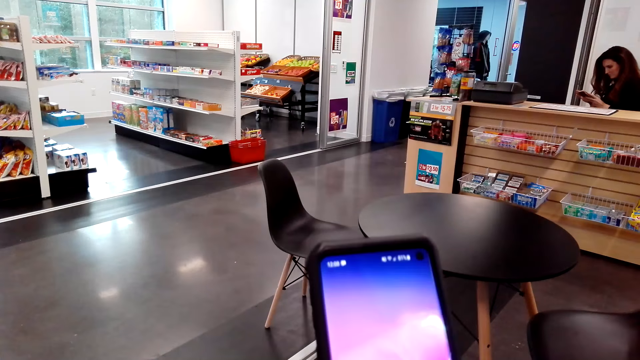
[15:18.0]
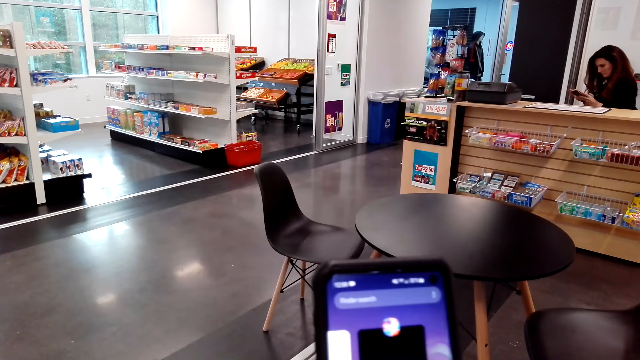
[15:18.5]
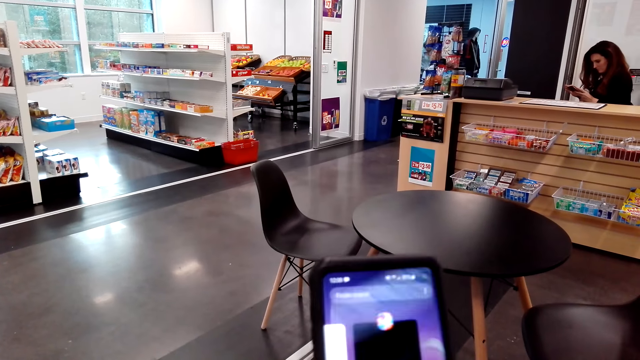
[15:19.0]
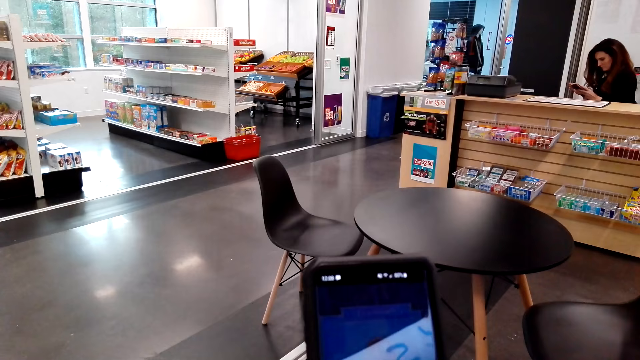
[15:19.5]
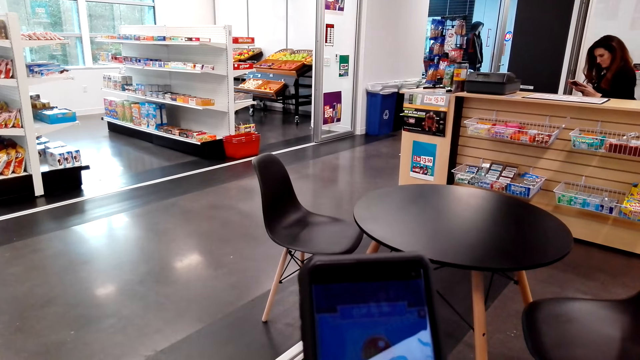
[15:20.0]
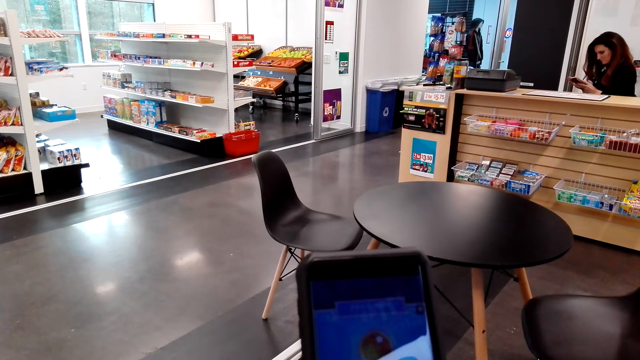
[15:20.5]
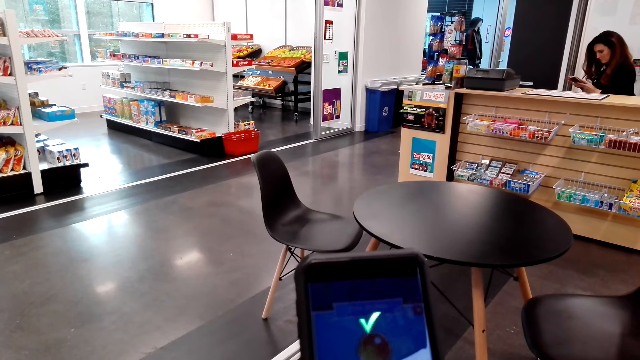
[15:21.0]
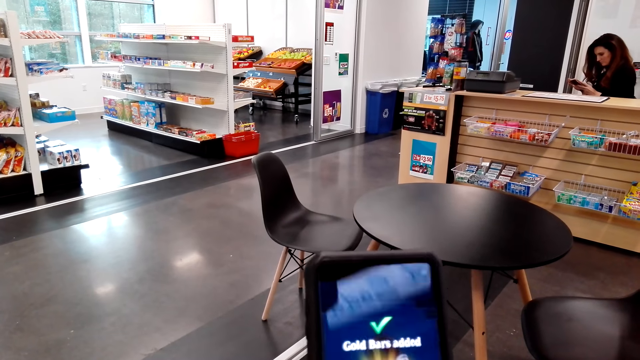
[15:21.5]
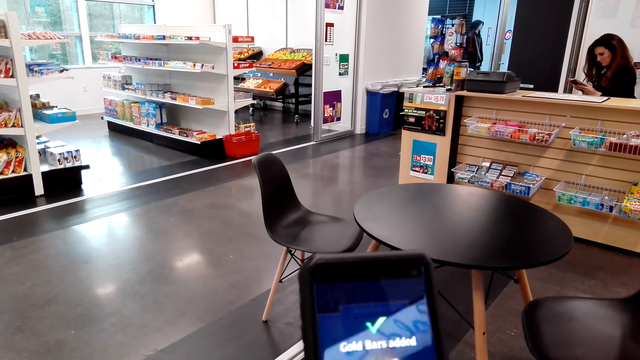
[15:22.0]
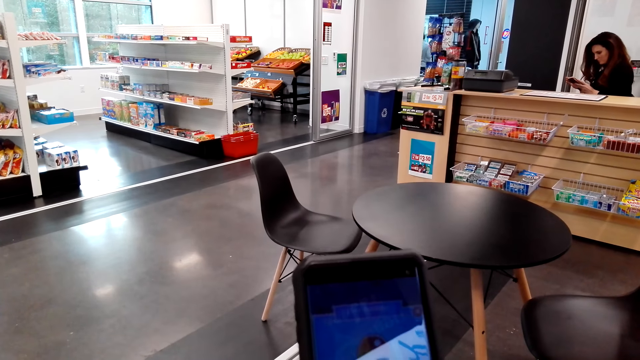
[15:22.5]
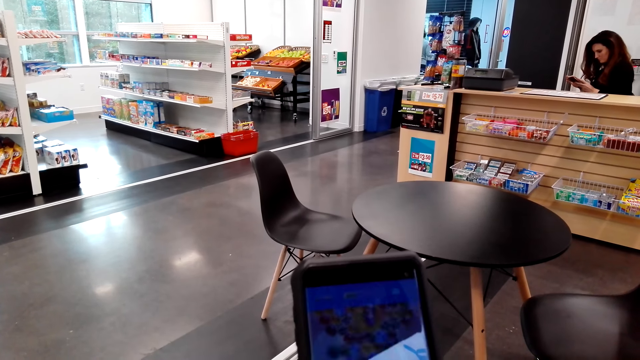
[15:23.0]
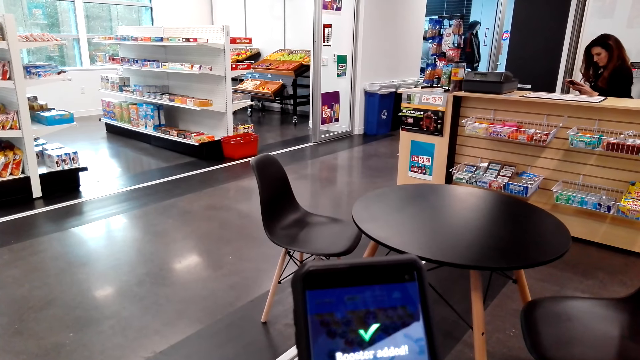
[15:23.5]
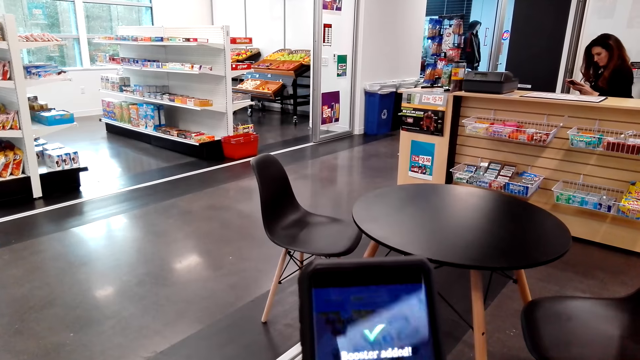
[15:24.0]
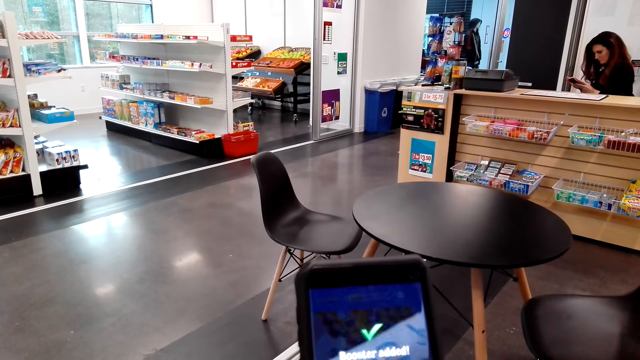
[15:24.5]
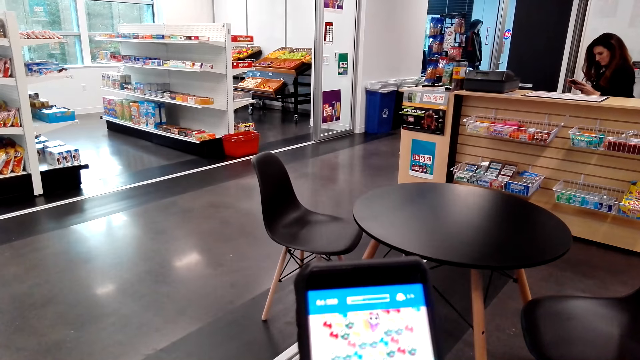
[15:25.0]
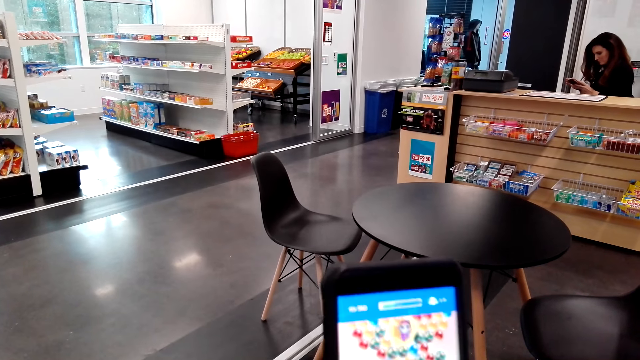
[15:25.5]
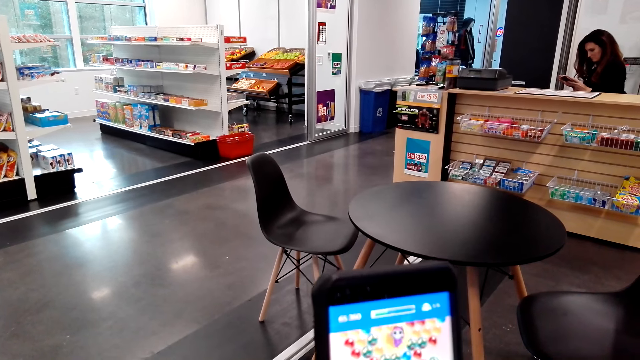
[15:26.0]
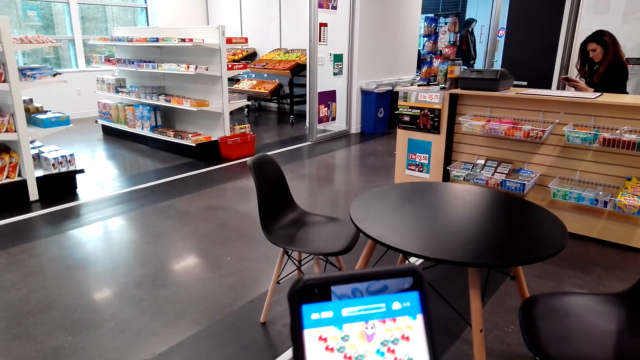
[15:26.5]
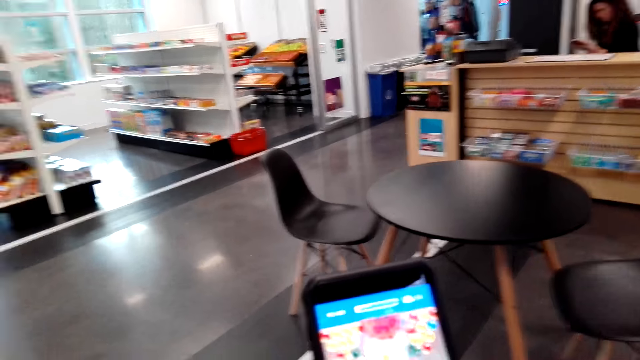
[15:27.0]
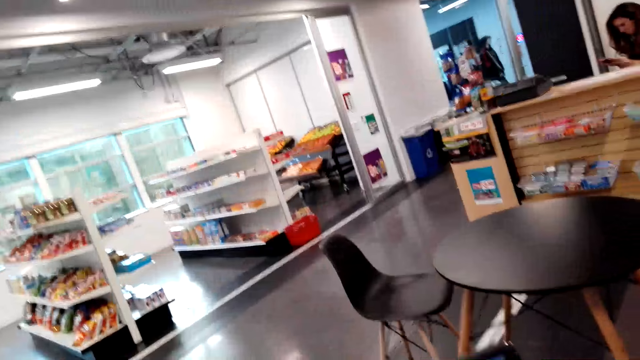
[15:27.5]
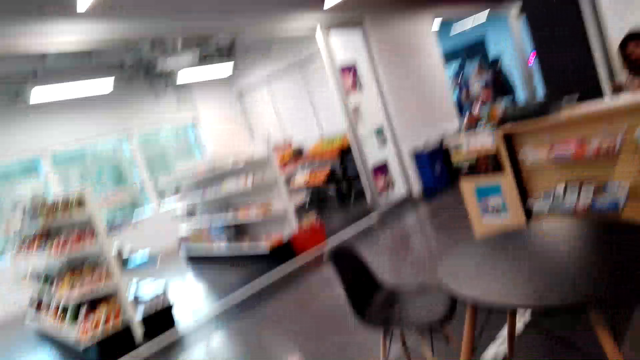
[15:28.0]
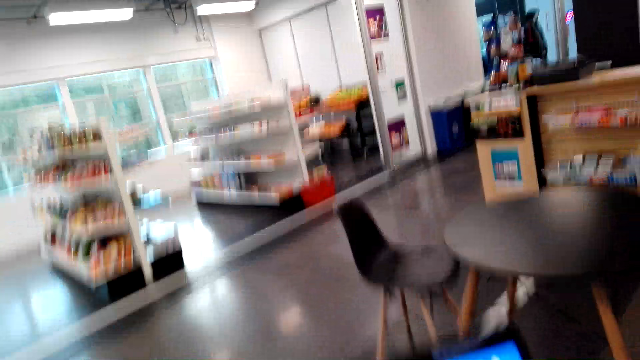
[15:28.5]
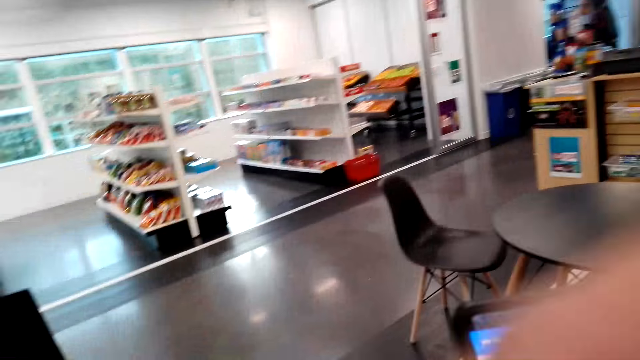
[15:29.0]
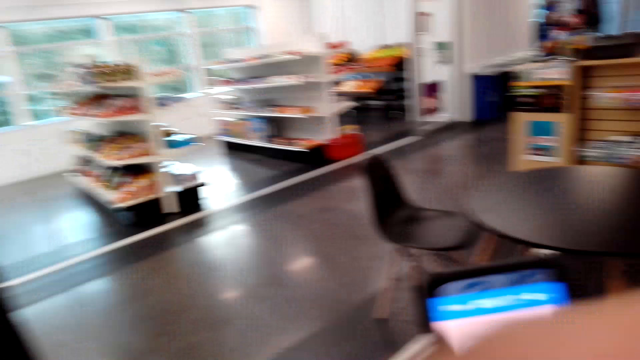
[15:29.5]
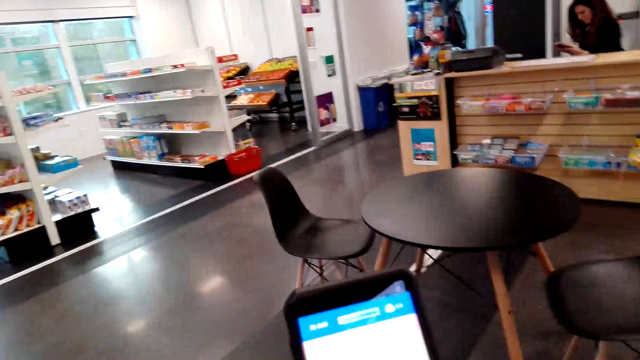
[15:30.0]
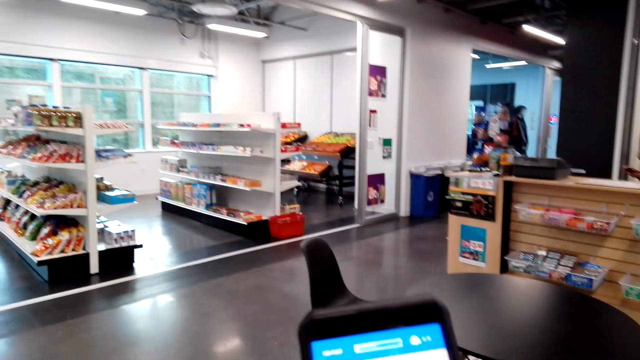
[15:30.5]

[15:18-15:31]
The camera wearer scrolls through the phone. They play a game on the phone.

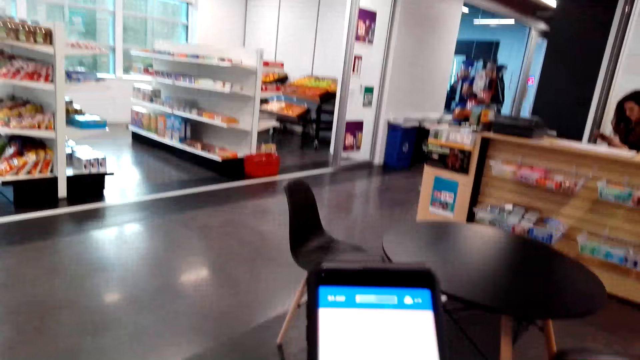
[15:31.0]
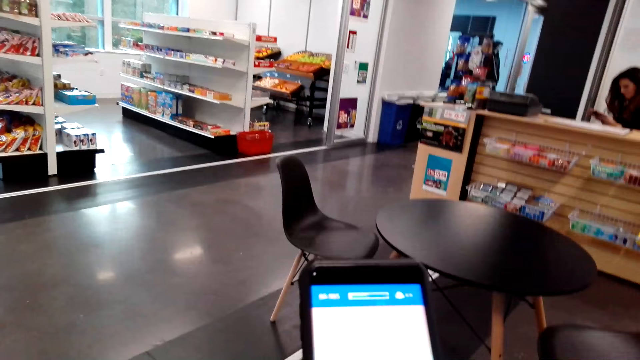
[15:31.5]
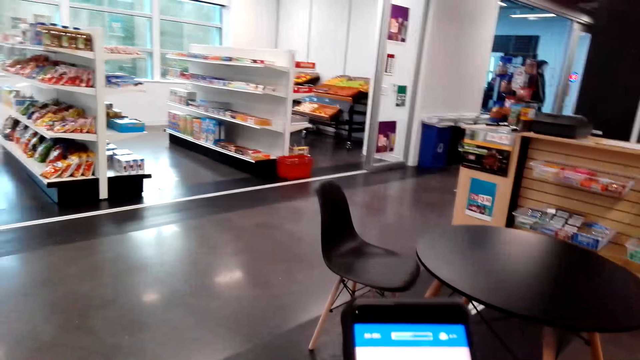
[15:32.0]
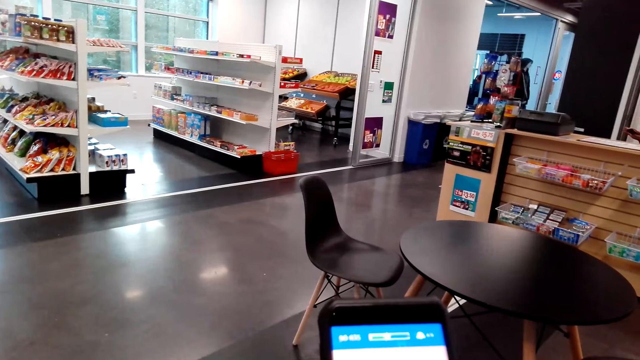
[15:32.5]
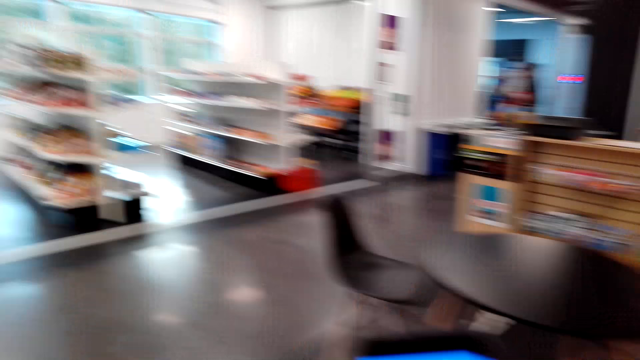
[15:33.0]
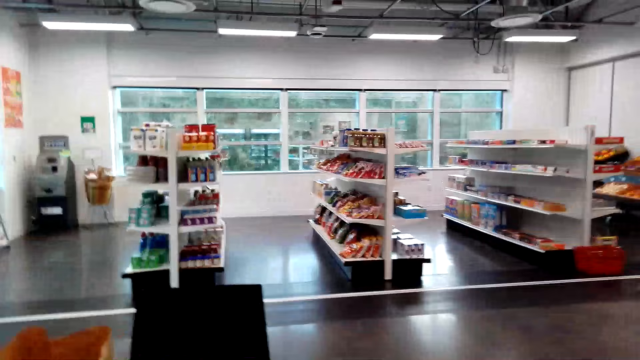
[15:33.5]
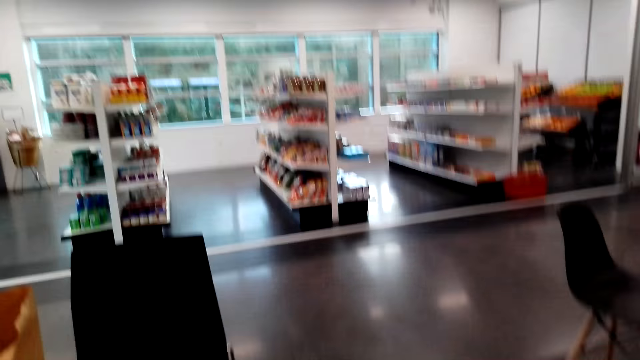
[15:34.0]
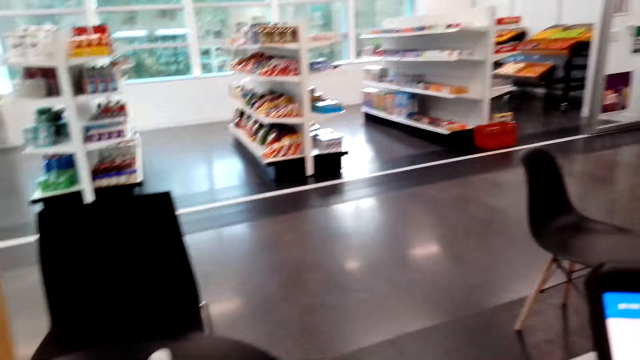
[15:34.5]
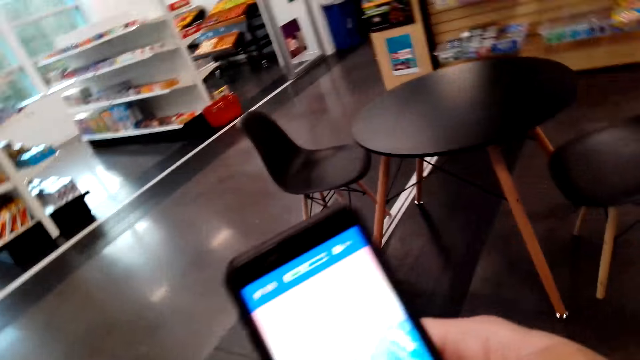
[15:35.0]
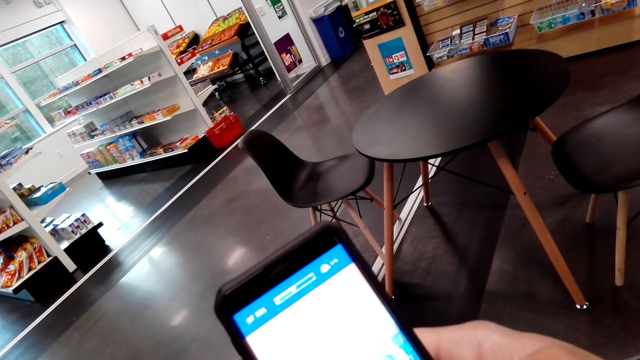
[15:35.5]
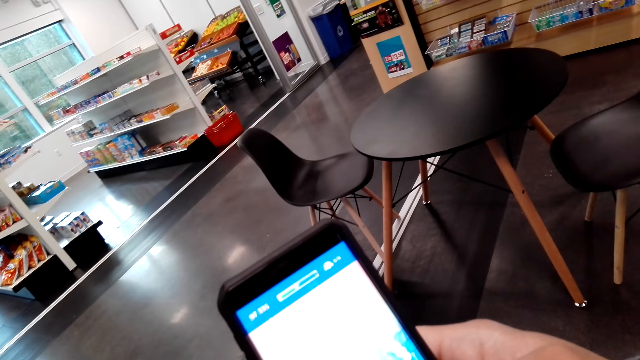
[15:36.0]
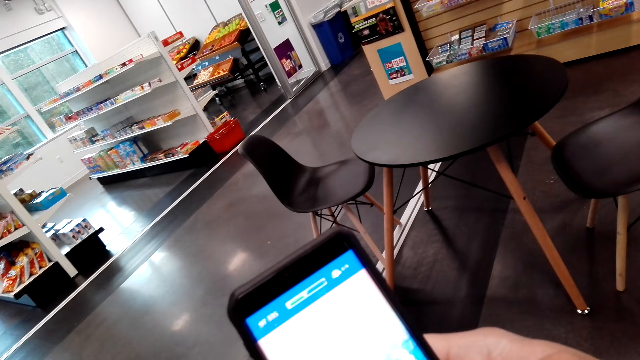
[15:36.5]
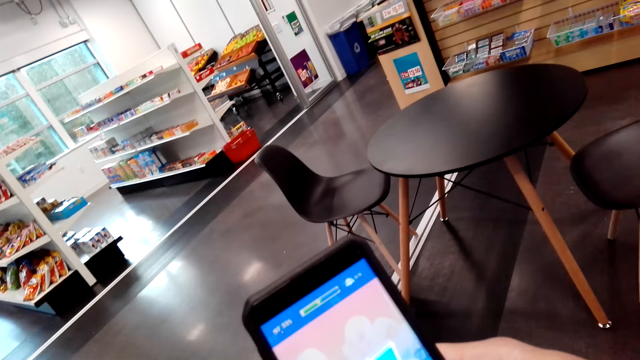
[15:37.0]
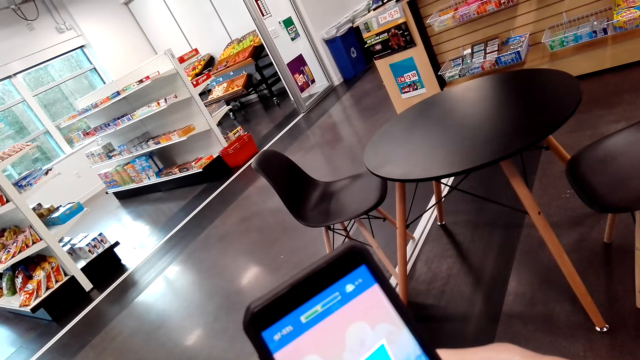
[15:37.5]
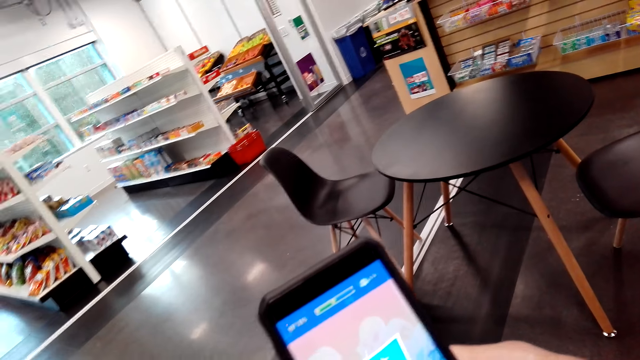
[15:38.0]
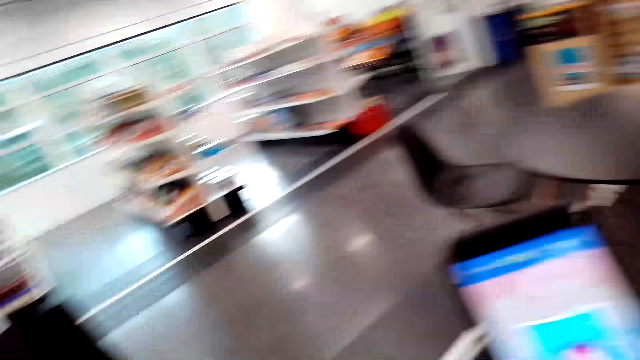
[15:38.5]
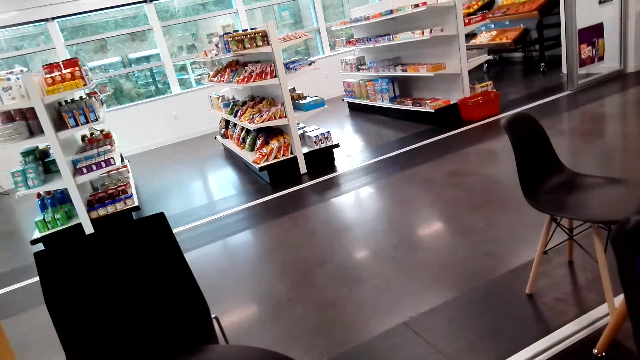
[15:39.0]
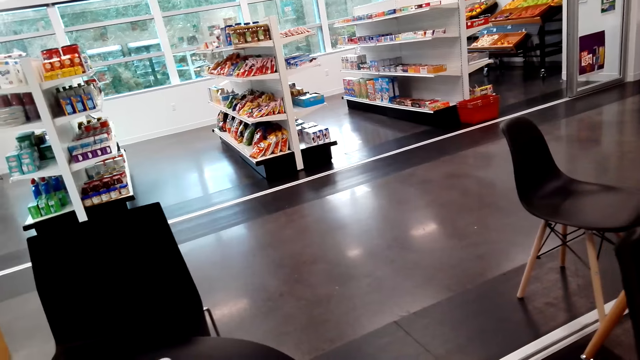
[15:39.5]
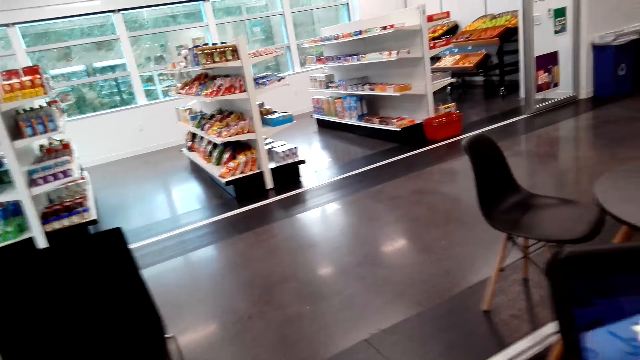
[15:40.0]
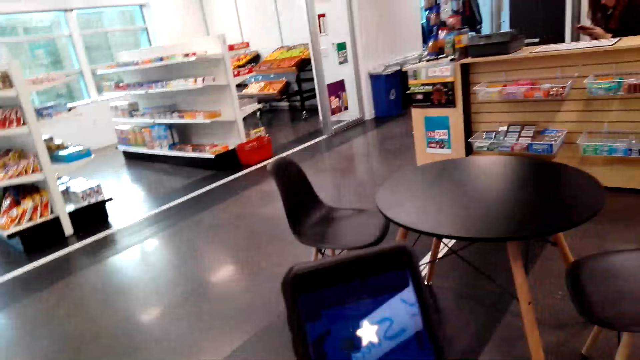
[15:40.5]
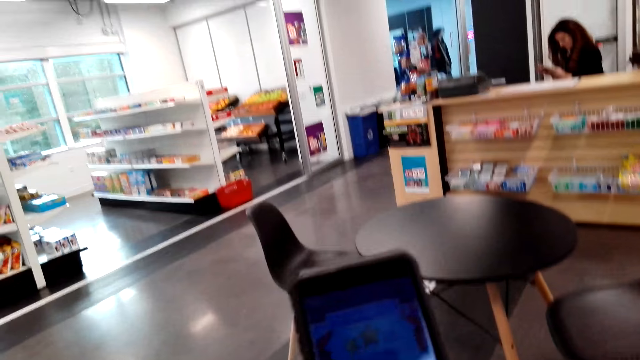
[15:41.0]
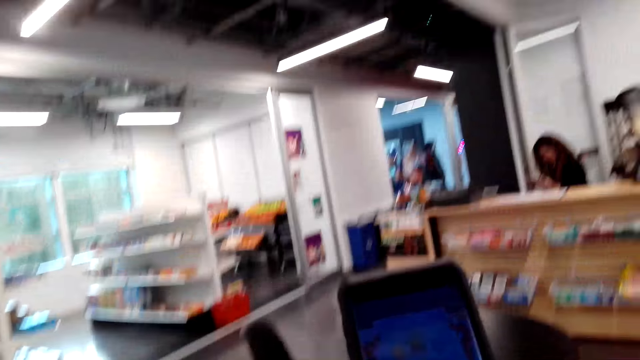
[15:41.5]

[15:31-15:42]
The camera wearer looks around. They look at the phone. They look around.
